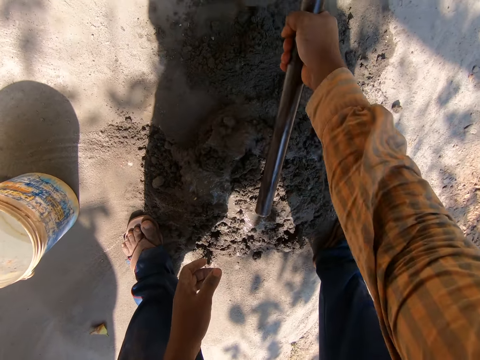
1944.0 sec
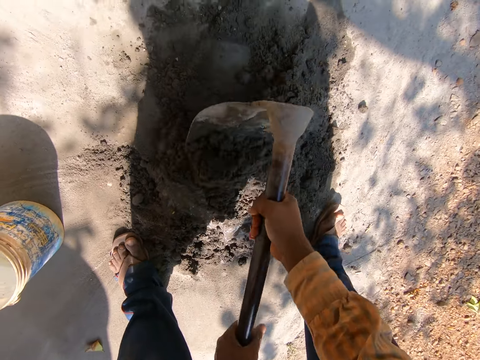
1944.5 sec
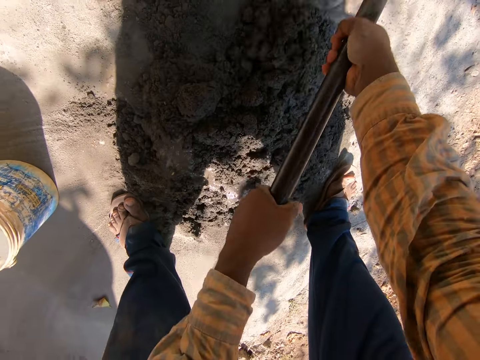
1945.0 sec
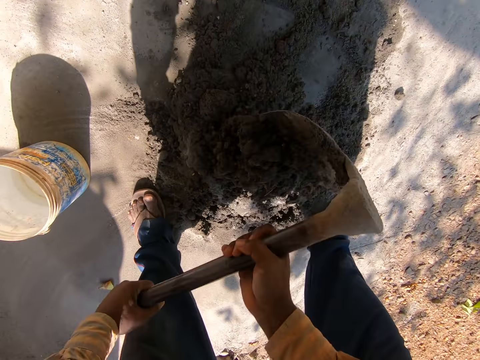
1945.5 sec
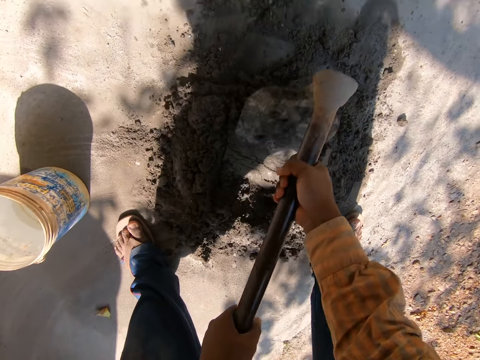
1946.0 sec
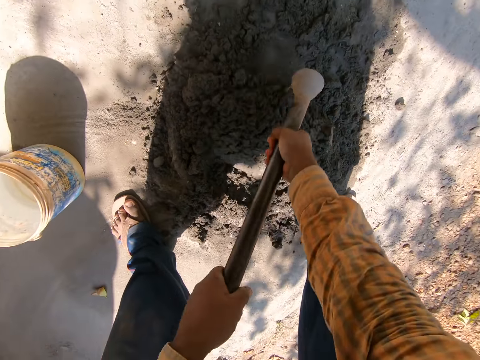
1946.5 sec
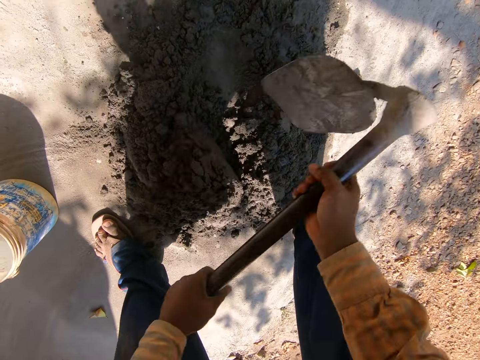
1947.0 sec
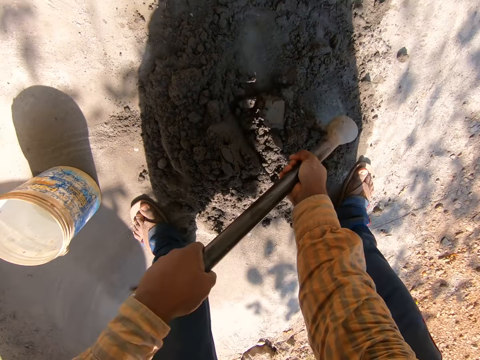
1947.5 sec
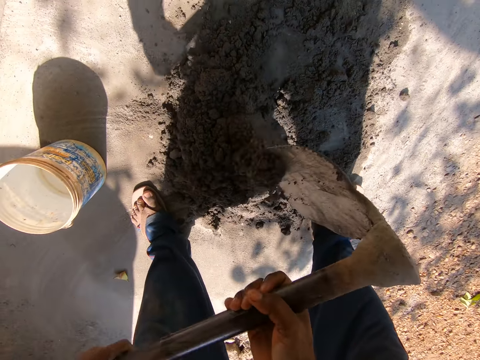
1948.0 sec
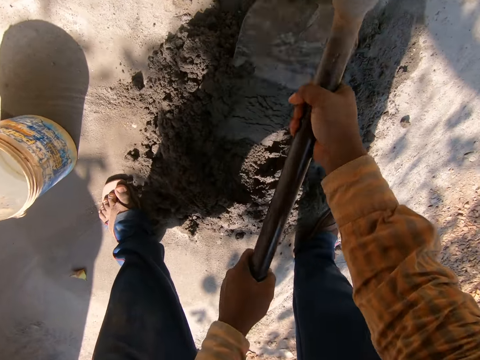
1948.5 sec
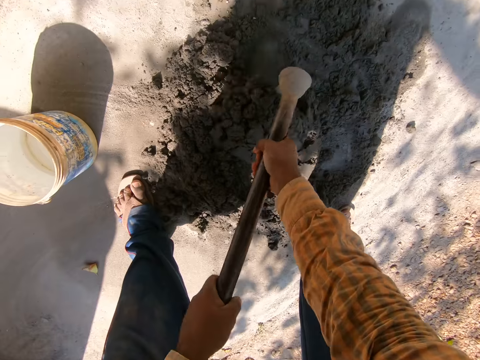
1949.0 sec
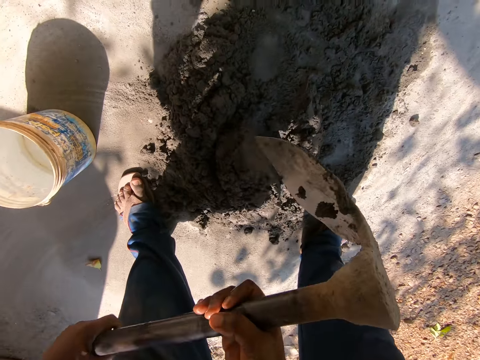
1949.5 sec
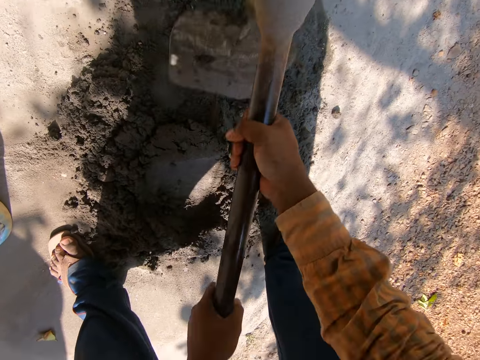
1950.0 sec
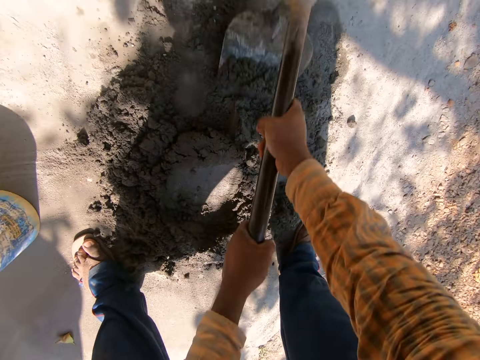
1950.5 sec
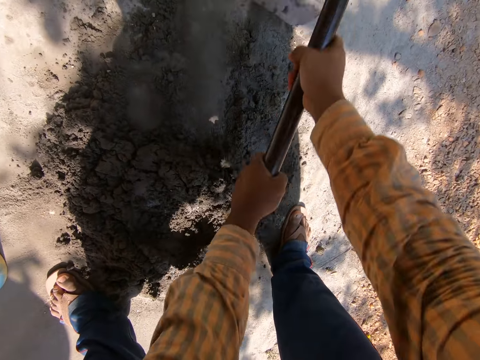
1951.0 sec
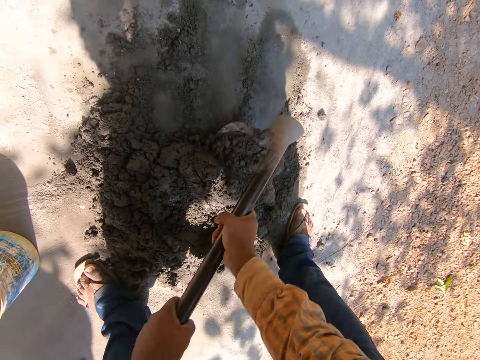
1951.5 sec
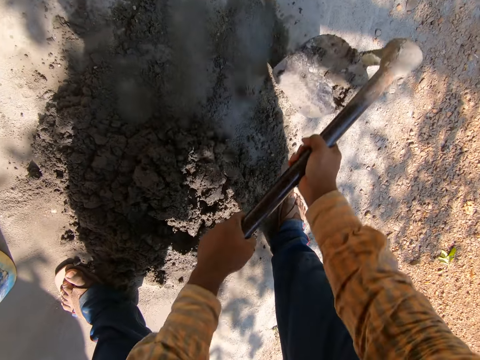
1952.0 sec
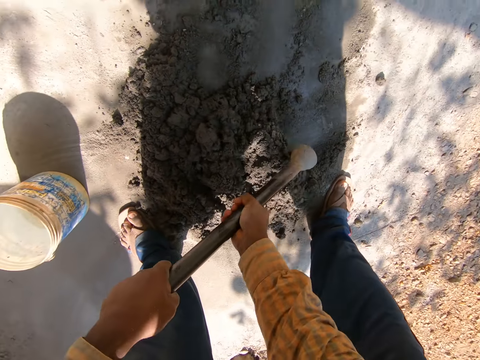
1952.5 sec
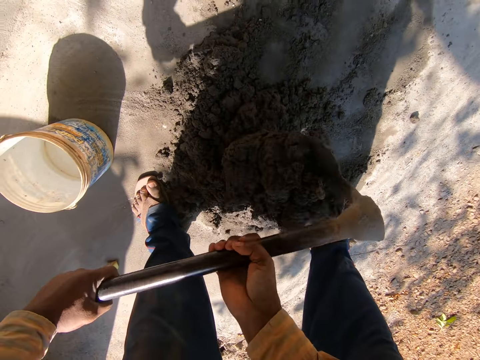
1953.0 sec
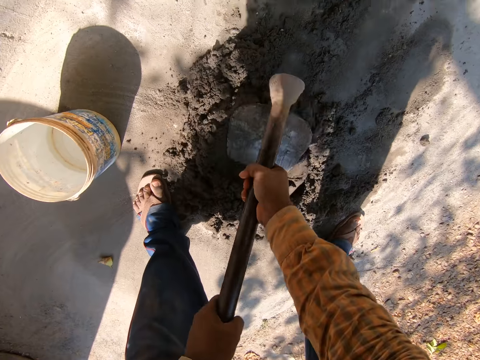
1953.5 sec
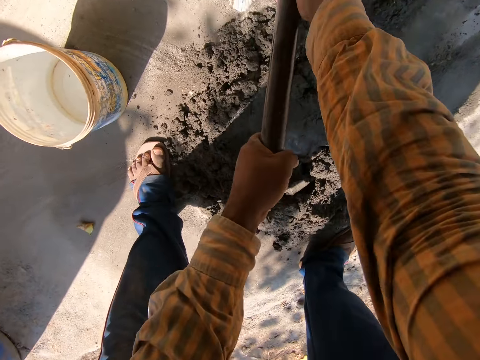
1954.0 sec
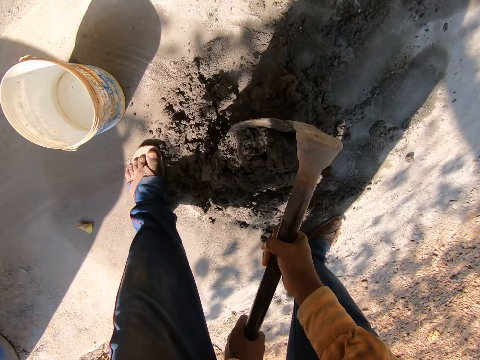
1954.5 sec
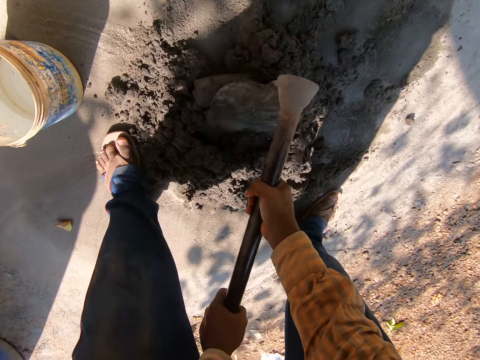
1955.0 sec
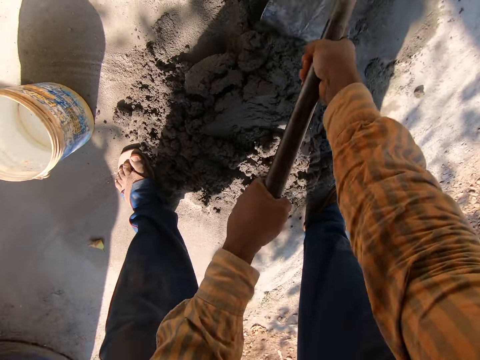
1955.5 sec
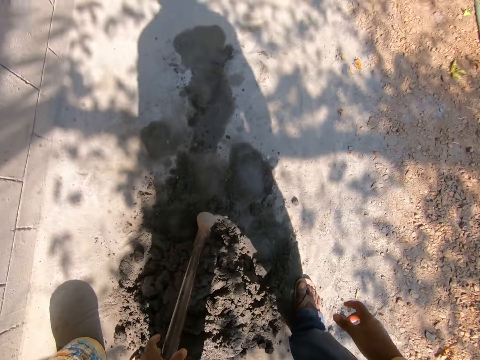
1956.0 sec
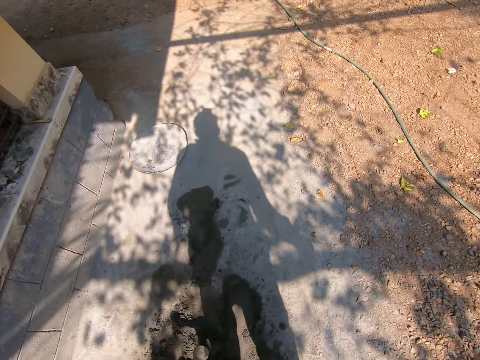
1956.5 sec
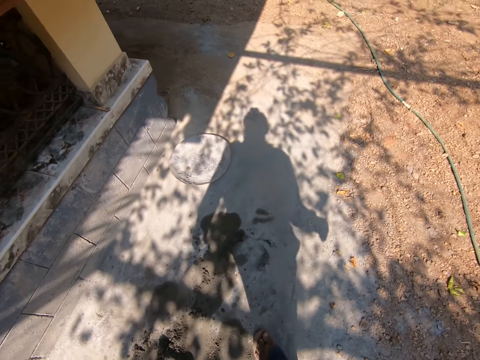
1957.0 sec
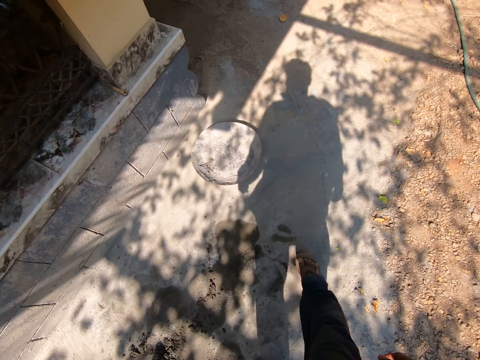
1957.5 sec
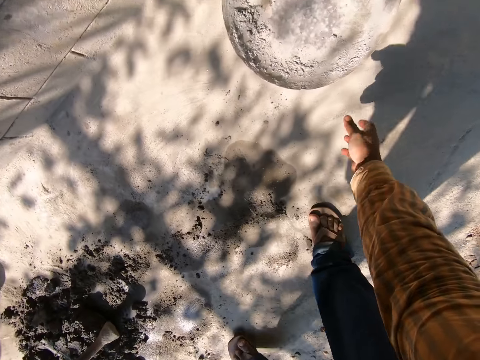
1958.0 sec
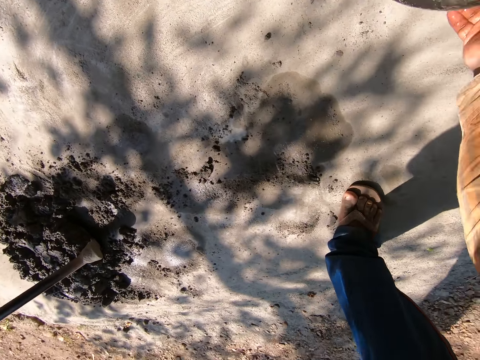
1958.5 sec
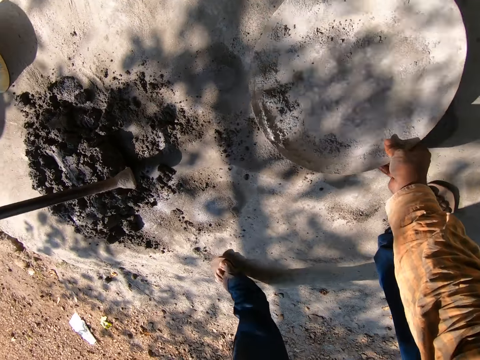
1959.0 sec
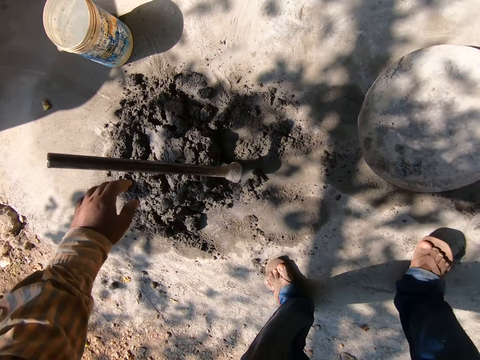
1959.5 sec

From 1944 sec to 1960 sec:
The camera wearer drops the hoe on the ground with his hands. He walks on the compound. He pulls a head pan with his right hand. He picks up a tray.

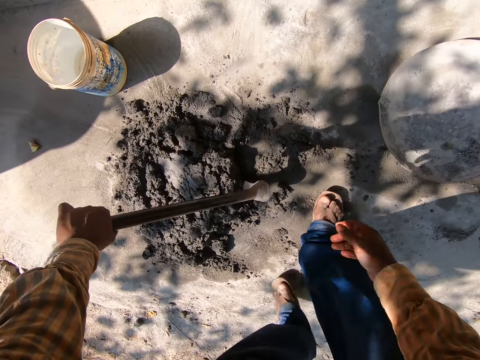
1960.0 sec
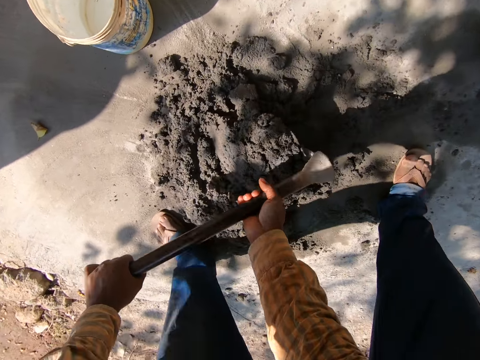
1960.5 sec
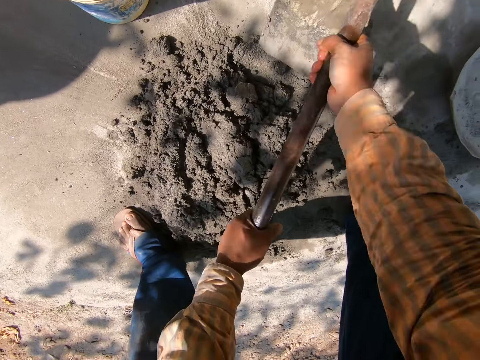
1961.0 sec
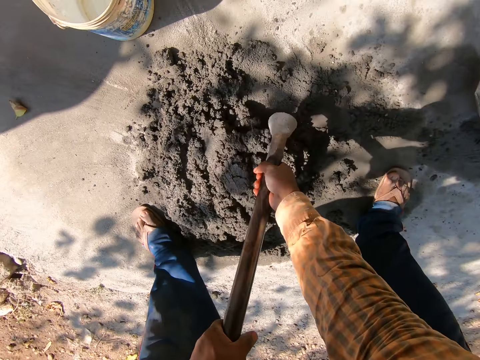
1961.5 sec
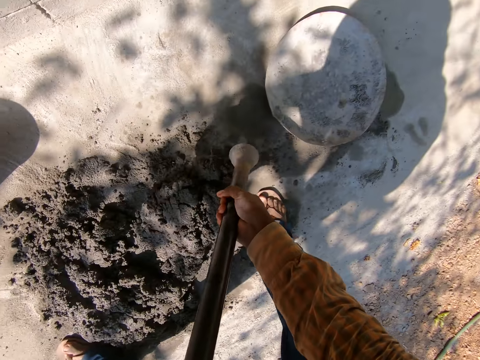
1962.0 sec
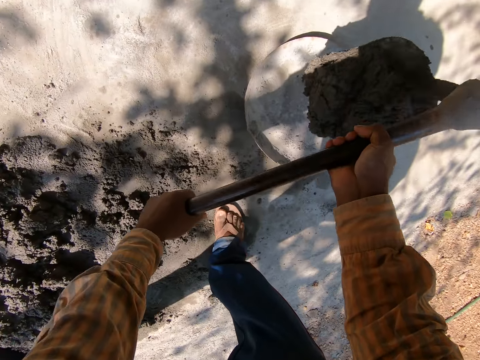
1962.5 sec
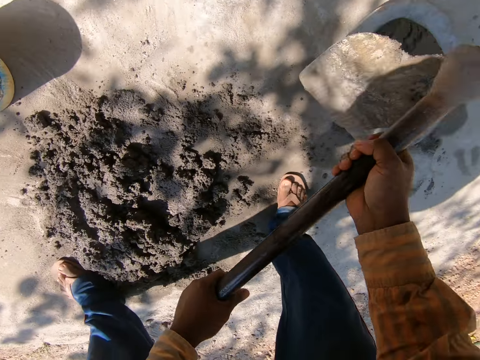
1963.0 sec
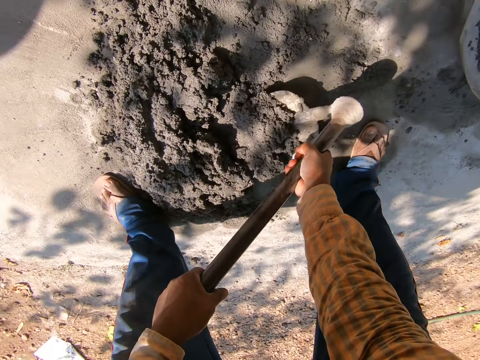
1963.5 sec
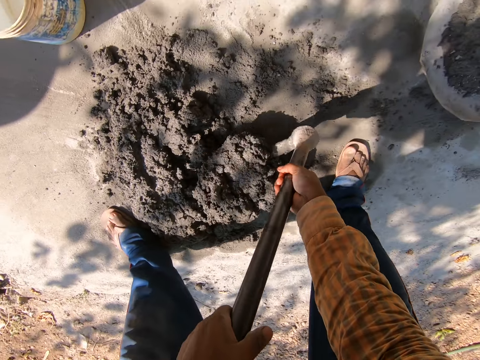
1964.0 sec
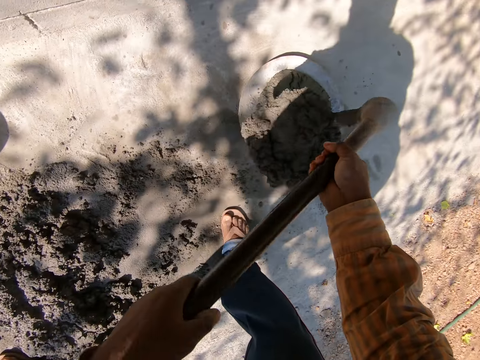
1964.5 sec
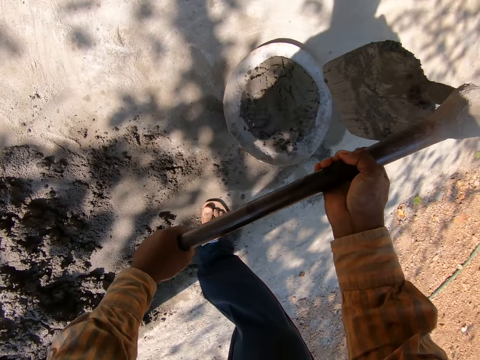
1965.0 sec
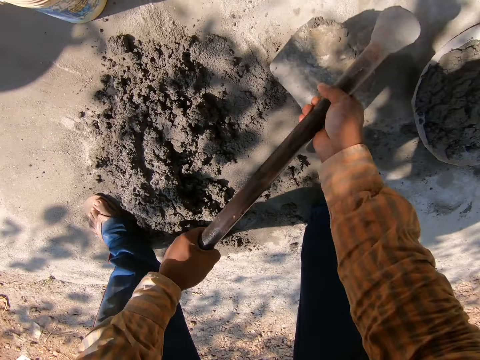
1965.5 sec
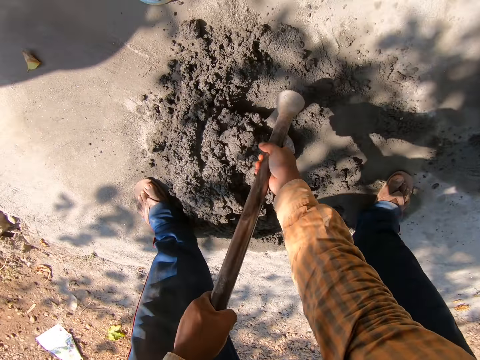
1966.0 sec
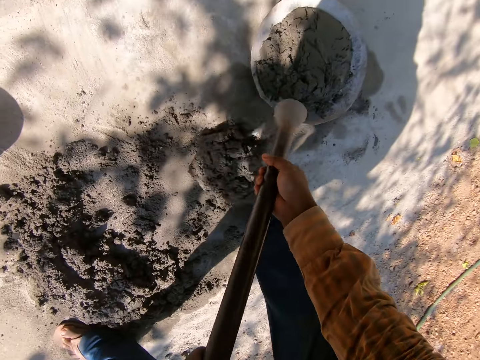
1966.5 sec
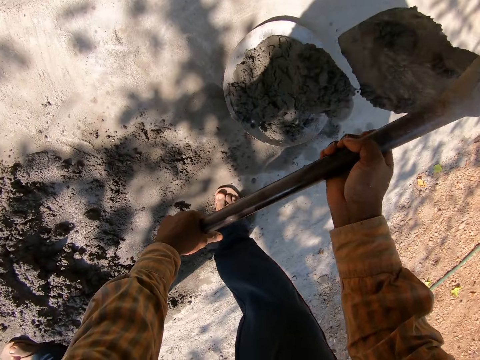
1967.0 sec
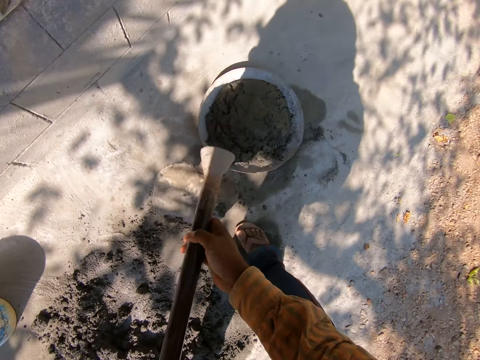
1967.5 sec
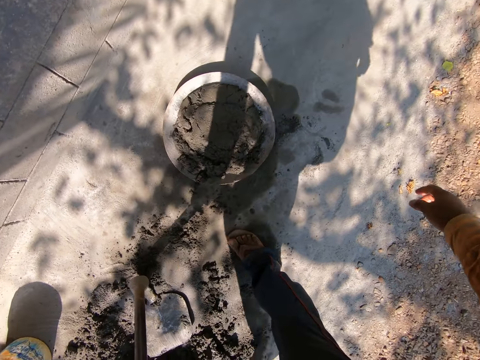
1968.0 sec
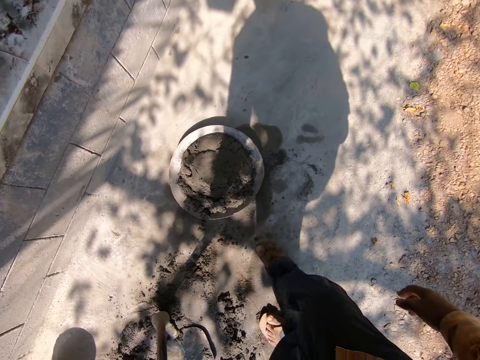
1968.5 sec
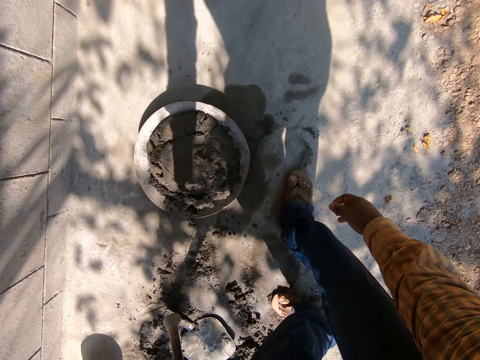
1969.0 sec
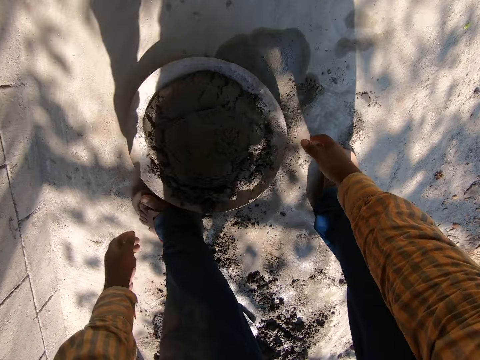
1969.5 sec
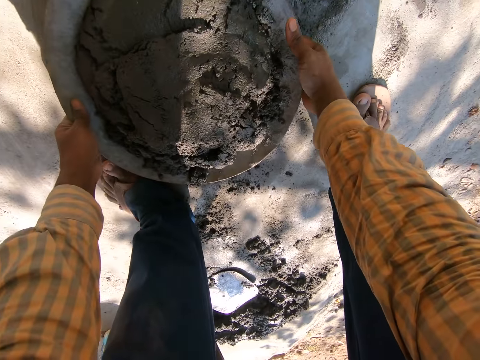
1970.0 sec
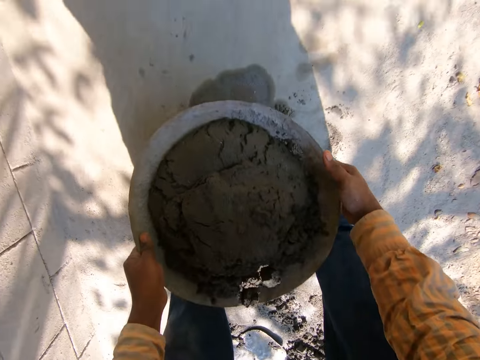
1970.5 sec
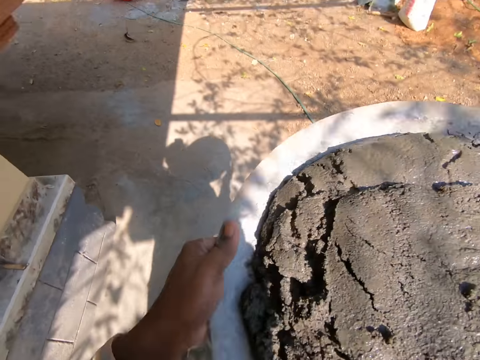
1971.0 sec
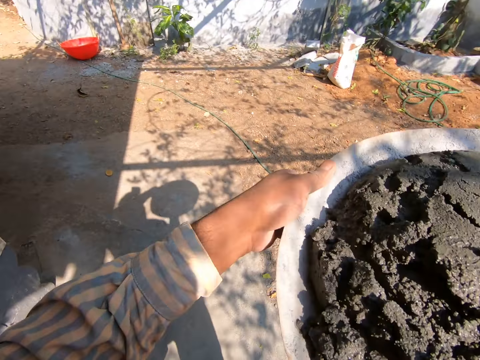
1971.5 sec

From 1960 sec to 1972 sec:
The camera wearer holds the hoe on the ground with his left hand. He holds the hoe on the ground with his hands. He packs the cement pile into the head pan with the hoe in his hands. He packs the cement pile into the head pan with the hoe in his hands again. He packs cement into the head pan with the hoe in his hands. He drops the hoe on the ground with his left hand. He lifts the head pan with both hands.
